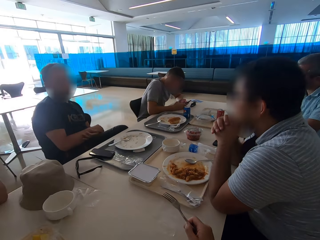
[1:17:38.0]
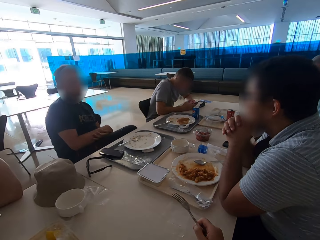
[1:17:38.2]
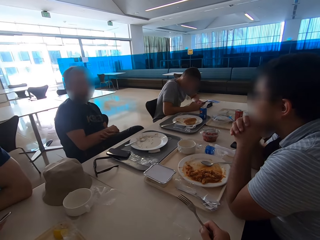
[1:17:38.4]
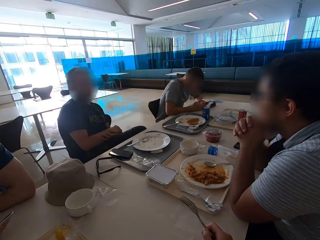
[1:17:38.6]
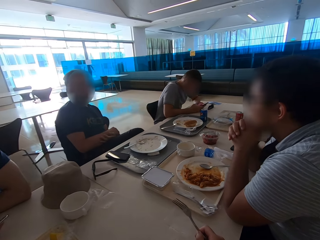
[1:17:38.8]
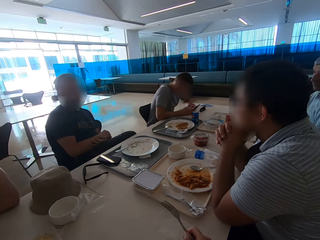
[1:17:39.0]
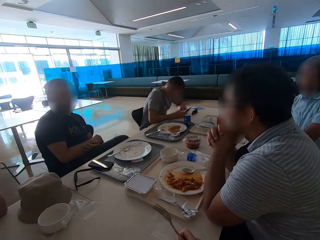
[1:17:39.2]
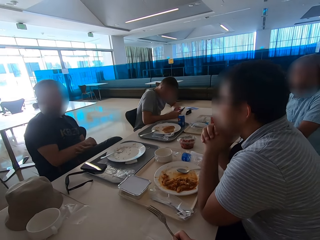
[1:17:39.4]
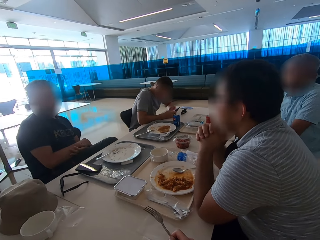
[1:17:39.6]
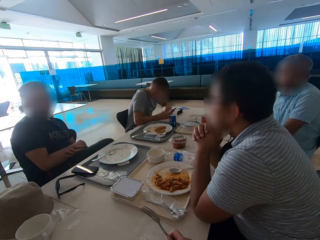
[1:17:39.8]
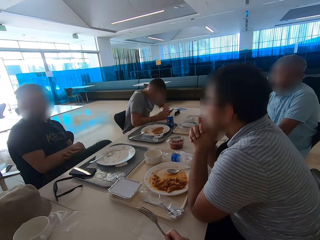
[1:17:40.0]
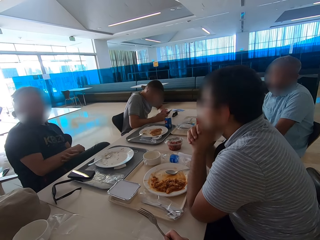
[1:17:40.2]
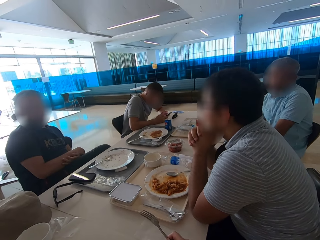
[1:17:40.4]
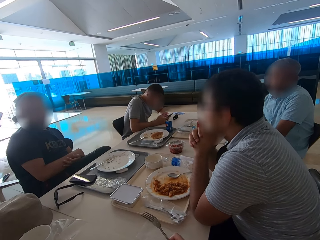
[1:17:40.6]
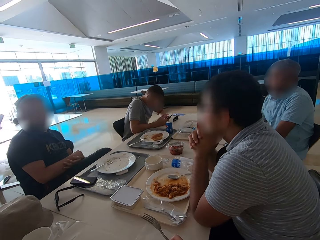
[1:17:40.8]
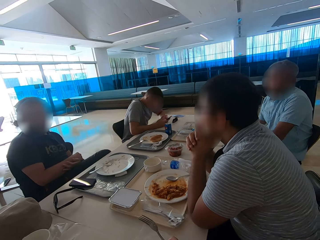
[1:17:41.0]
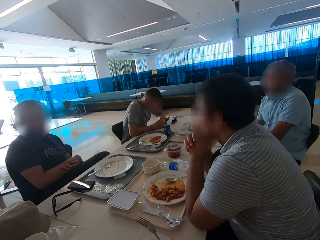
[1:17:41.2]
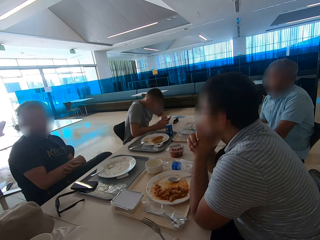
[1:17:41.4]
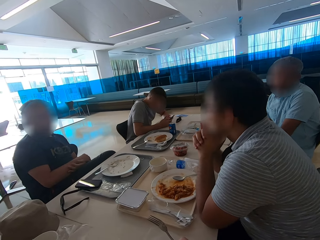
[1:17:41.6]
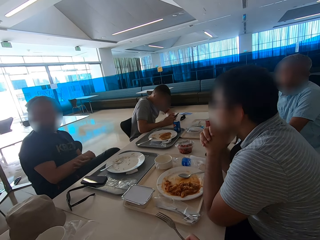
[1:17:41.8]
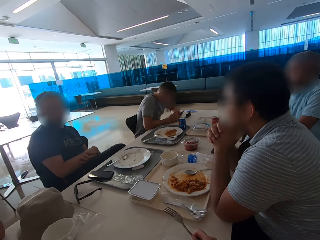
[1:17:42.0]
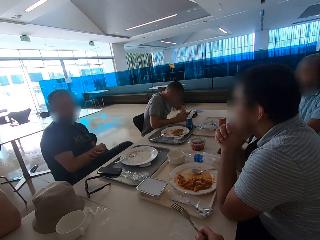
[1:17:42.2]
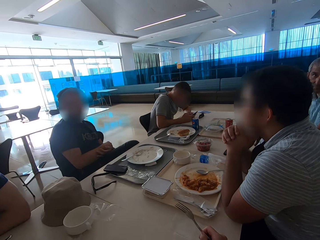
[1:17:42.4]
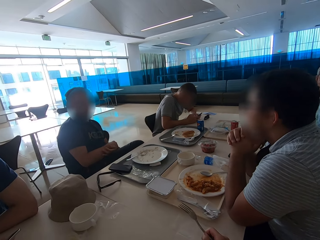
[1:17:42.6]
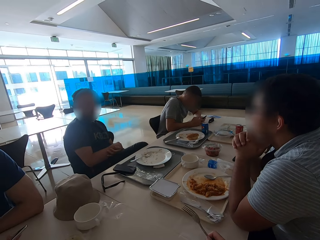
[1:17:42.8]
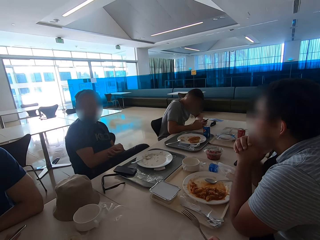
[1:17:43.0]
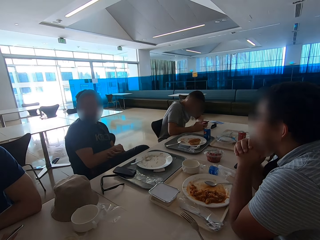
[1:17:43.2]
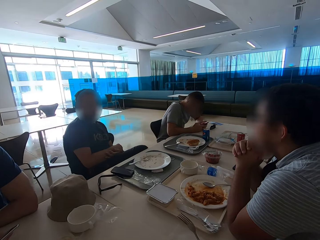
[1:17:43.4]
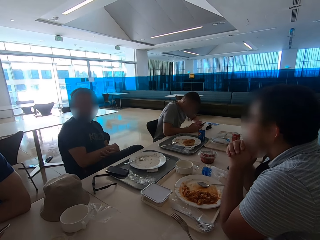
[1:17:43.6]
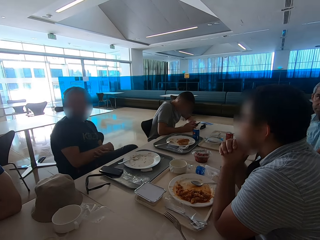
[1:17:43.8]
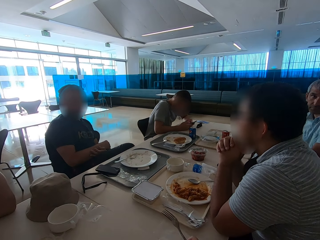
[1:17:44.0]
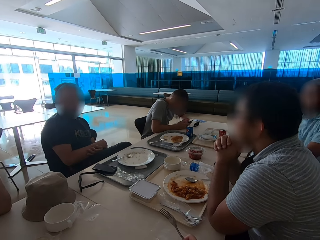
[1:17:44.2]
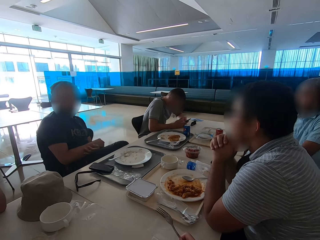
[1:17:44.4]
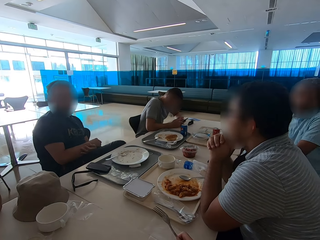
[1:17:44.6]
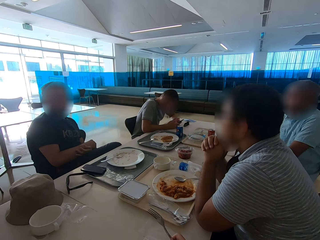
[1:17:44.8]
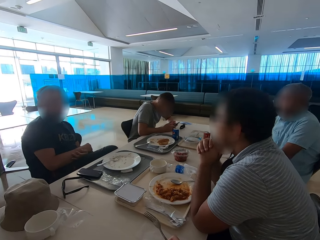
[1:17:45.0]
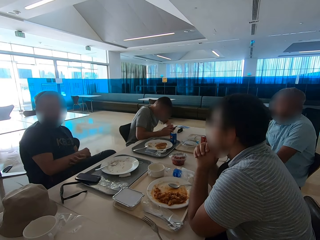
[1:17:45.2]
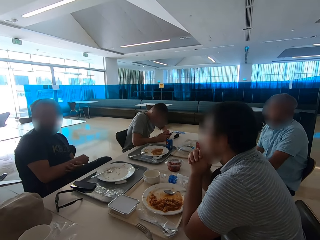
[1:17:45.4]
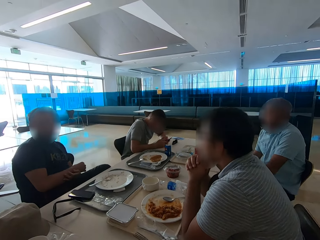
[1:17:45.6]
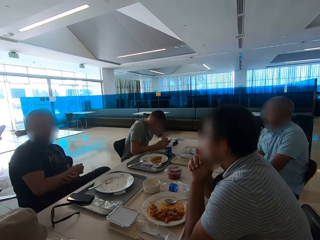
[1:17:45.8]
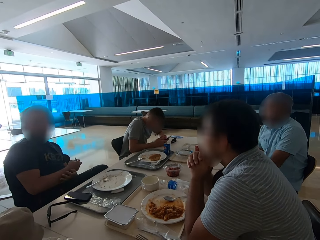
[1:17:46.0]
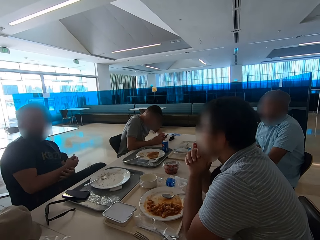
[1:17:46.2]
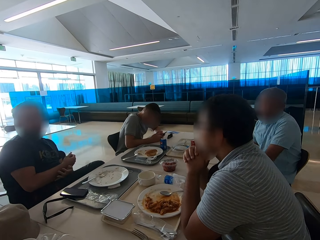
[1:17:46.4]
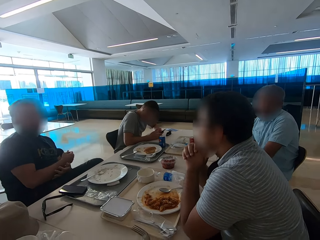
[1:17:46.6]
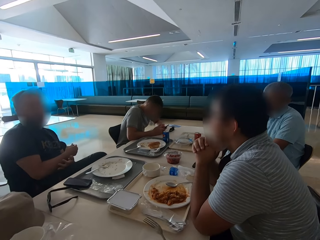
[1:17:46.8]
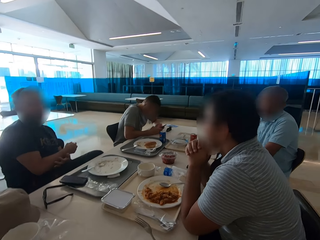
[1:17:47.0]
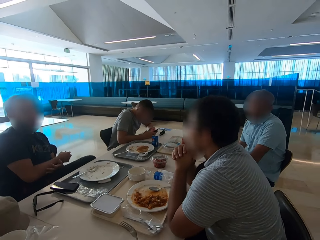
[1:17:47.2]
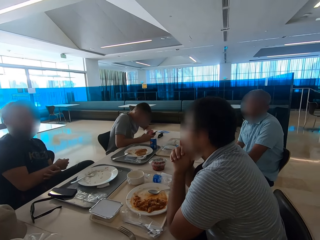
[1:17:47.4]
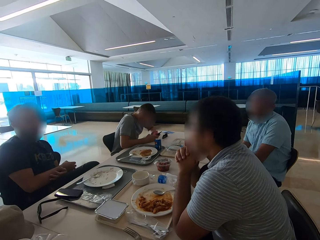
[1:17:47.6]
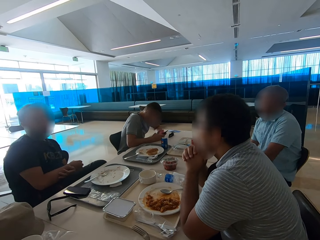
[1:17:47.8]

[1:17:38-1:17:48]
A man sits close to another man. A third man sits close to a fourth man. The first man sits close to the second man. The third man sits close to the fourth man.

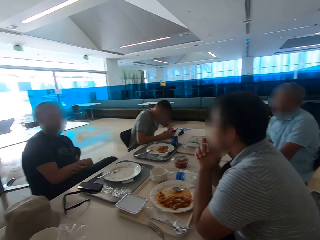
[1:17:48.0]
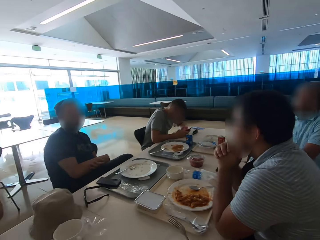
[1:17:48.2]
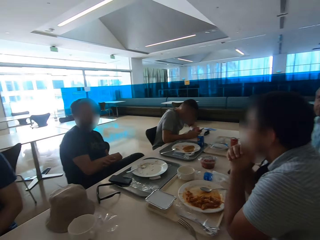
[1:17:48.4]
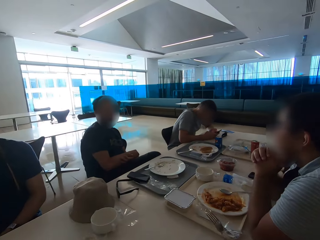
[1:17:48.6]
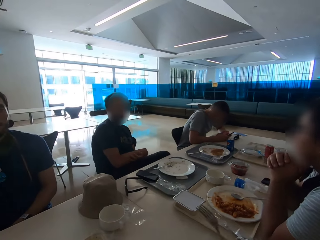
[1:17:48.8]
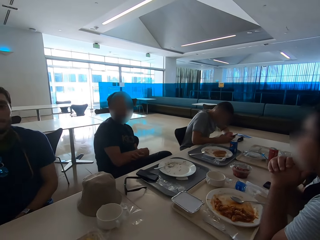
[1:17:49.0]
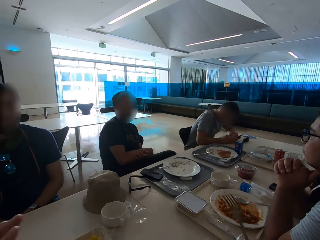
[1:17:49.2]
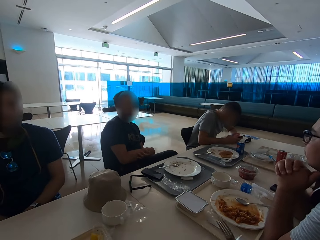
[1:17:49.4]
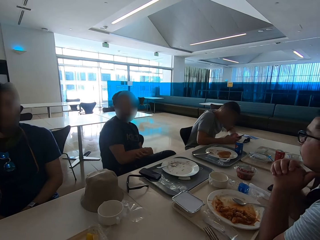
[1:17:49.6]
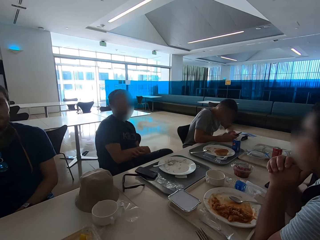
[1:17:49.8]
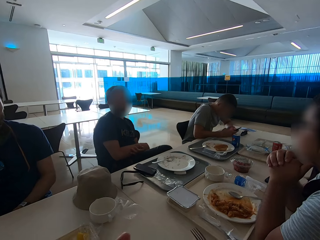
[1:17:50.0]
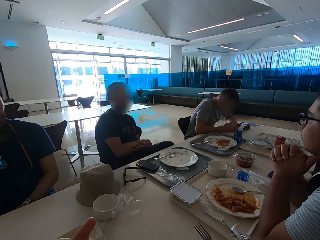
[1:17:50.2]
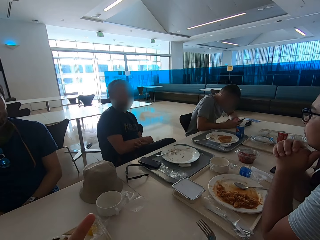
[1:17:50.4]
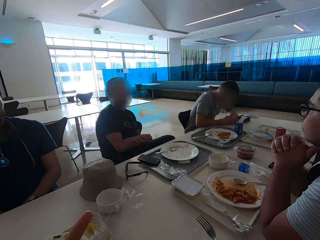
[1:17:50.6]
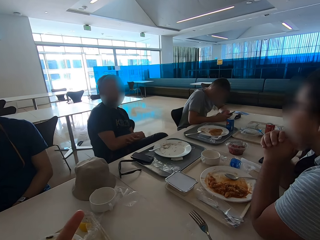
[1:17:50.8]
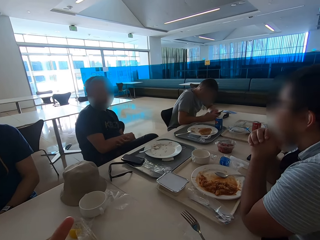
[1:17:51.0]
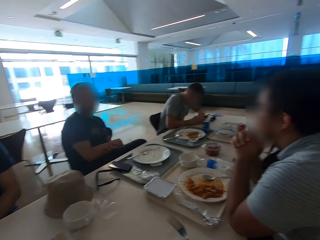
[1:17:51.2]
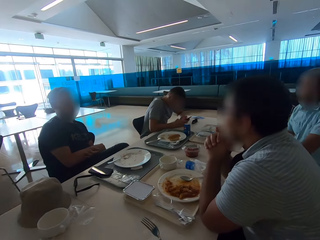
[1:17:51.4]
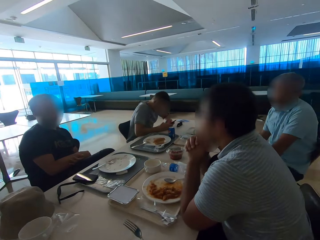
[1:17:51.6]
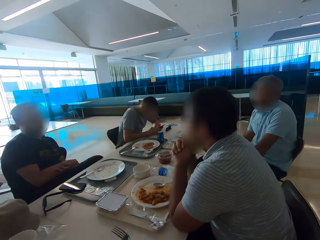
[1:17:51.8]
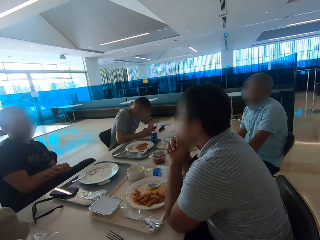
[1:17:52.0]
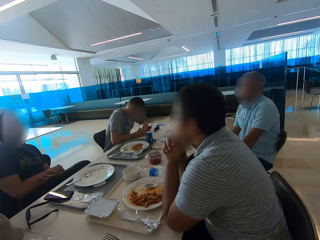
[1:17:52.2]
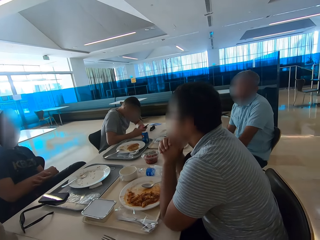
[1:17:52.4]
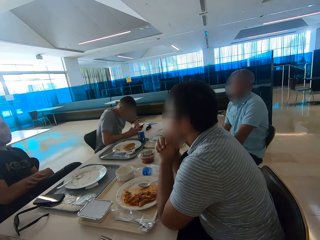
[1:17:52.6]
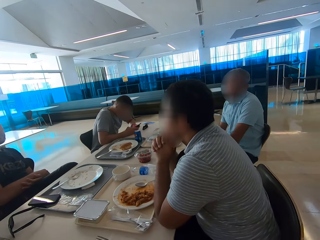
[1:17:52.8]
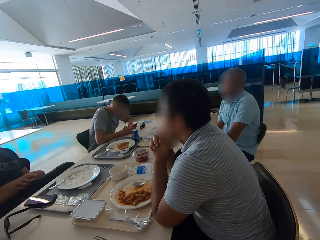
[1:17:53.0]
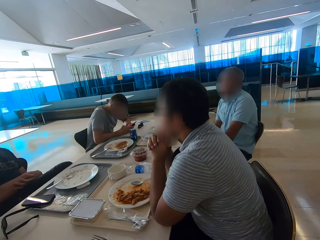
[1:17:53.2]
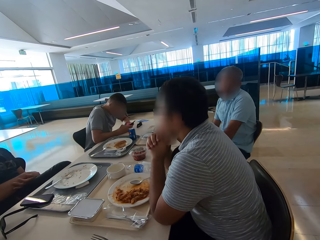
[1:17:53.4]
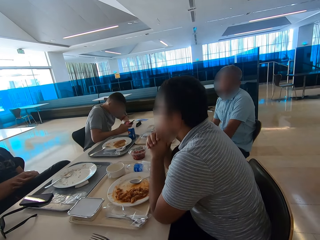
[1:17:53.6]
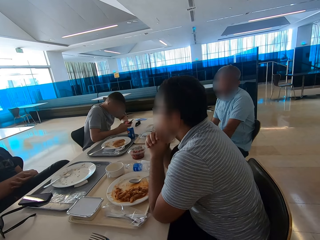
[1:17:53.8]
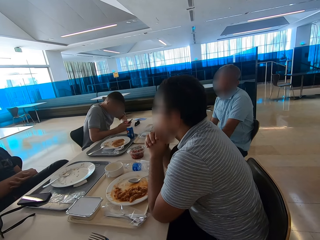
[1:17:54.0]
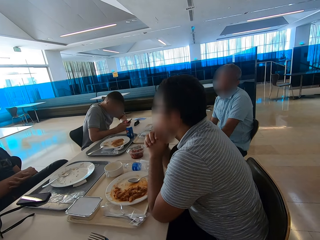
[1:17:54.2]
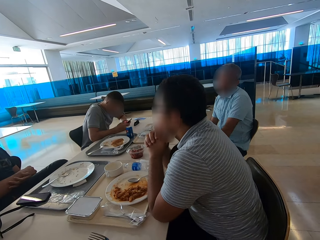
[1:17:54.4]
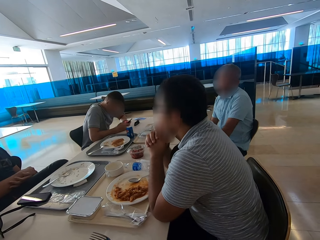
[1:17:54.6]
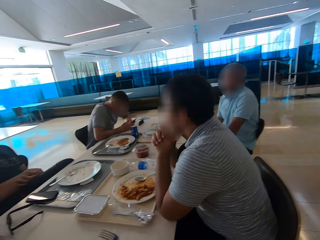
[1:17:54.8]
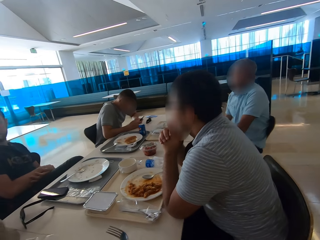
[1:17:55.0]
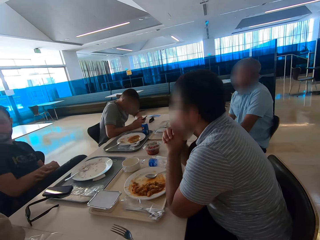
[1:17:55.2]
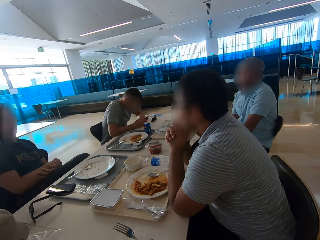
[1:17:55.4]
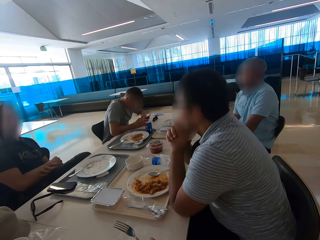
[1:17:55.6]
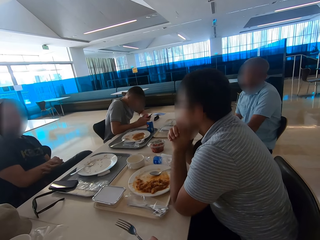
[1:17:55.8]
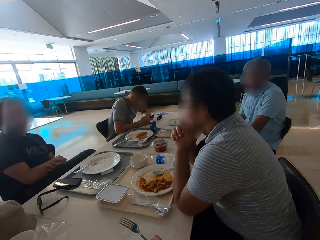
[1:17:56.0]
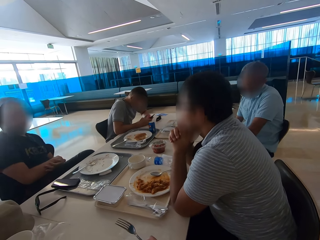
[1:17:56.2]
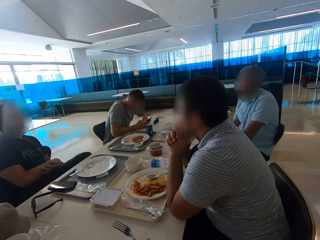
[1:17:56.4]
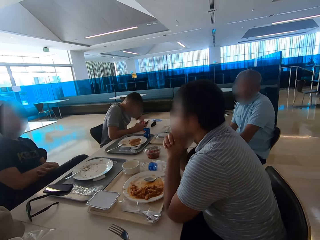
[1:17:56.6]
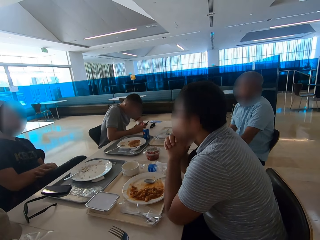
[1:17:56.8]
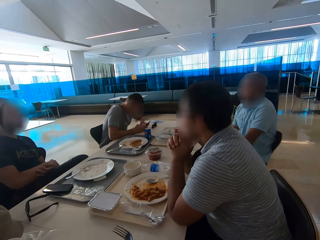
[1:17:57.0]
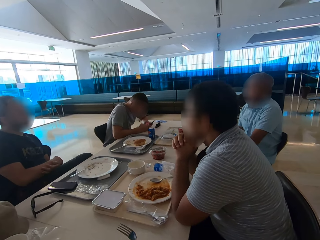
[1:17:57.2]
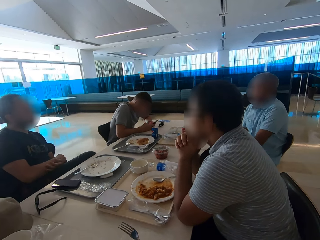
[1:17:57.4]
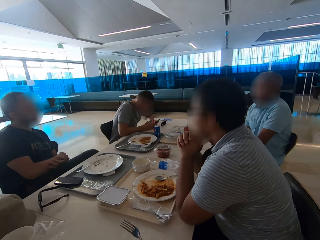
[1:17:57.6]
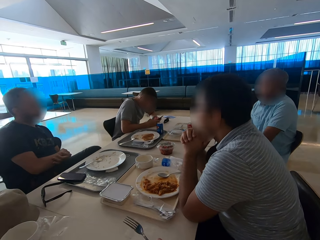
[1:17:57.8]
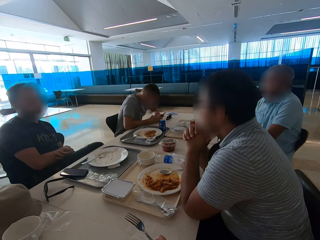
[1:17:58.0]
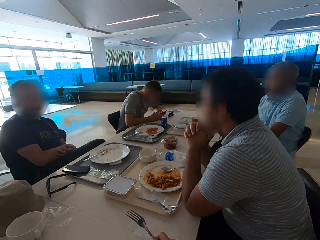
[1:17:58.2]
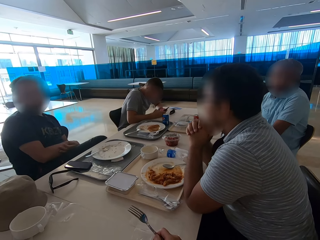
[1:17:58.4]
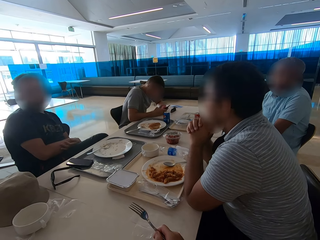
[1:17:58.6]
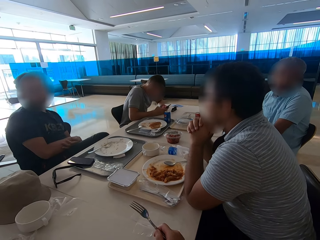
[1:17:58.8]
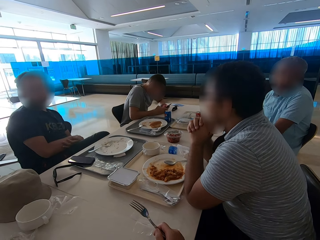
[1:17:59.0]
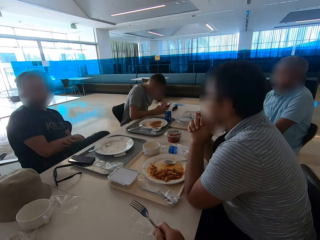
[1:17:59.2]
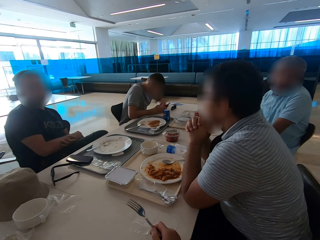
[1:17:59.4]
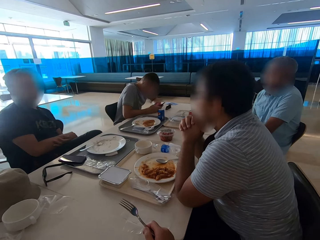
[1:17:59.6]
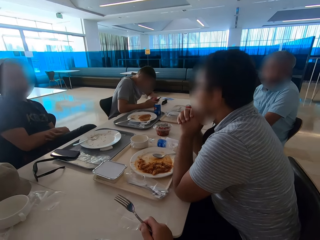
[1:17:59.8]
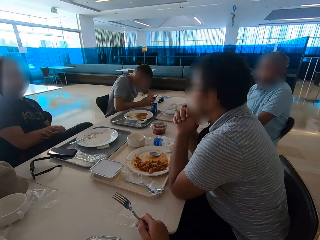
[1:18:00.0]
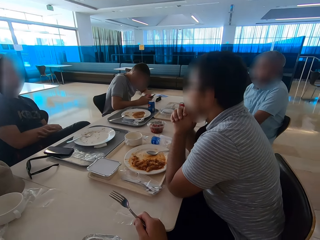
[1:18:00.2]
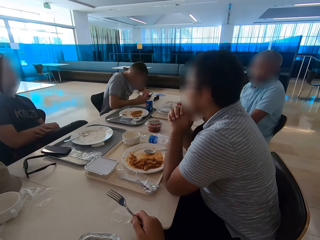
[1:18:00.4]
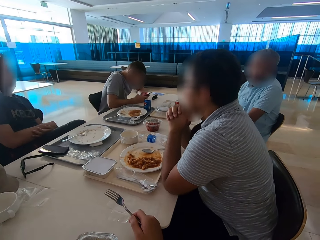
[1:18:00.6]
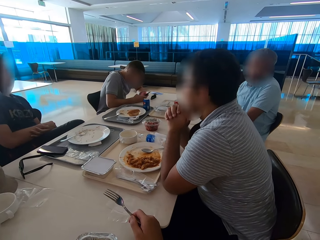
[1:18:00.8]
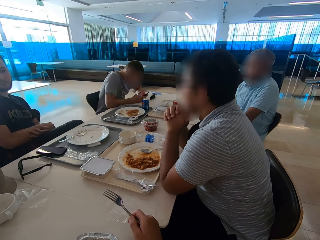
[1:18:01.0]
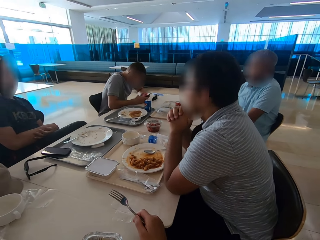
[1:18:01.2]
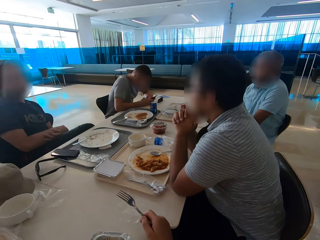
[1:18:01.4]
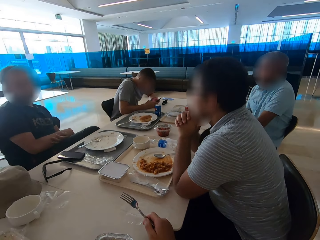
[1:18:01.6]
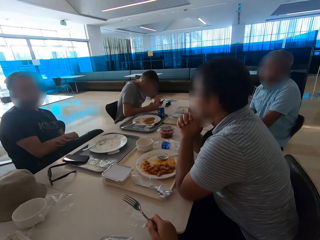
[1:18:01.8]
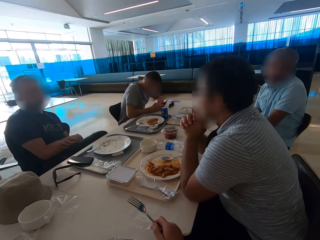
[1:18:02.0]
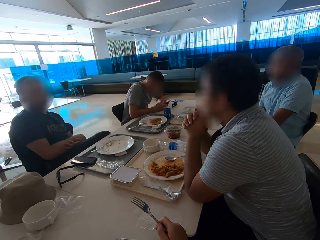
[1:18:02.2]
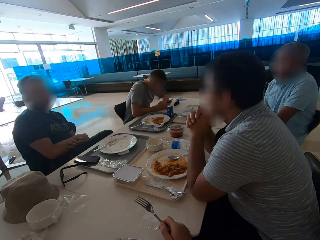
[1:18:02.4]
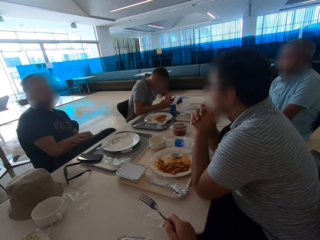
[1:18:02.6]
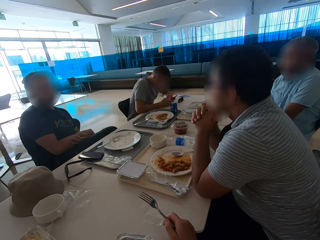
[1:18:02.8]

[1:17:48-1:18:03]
A man sits close to another man. The camera wearer gestures with both hands. They look around. A third man sits close to a fourth man.
